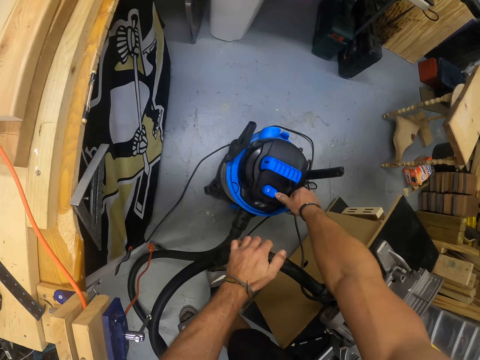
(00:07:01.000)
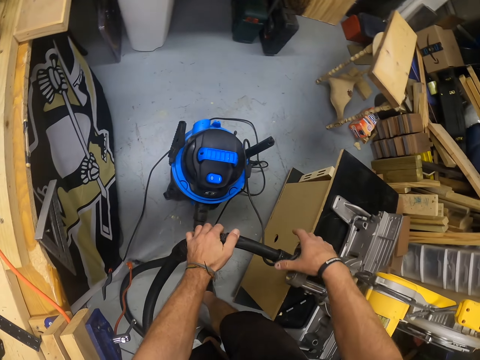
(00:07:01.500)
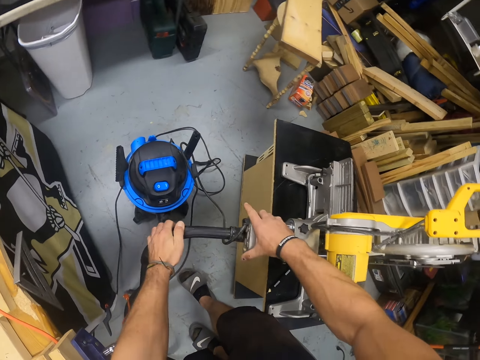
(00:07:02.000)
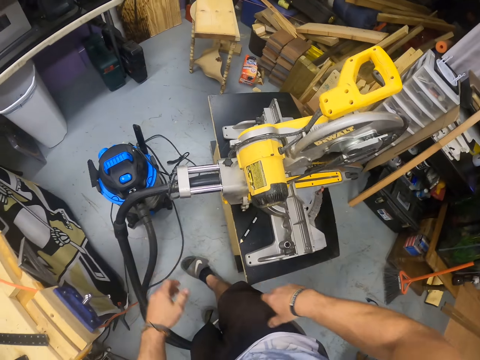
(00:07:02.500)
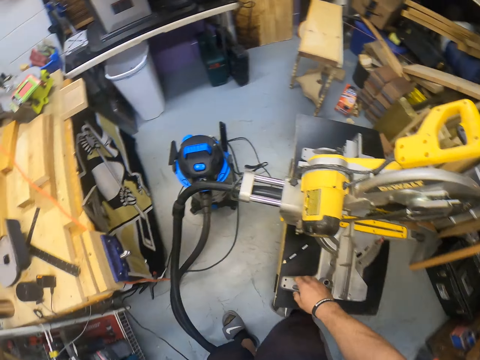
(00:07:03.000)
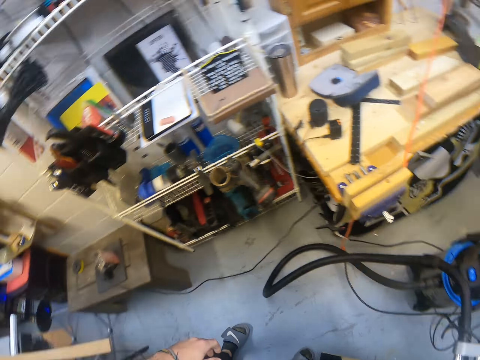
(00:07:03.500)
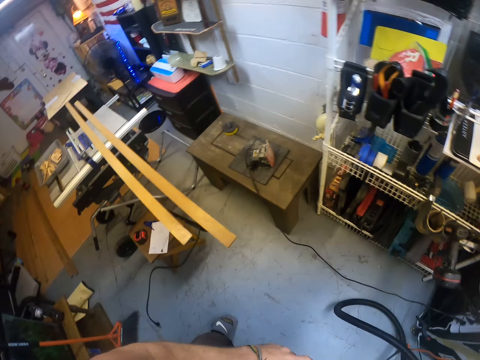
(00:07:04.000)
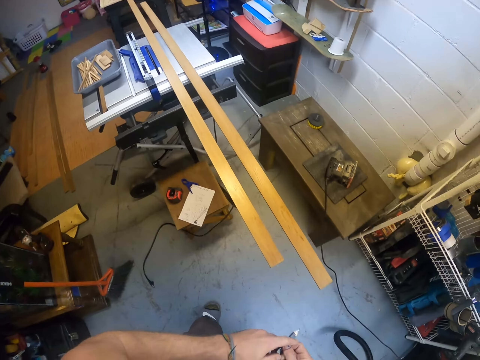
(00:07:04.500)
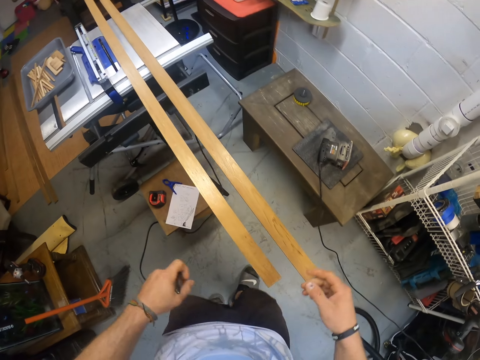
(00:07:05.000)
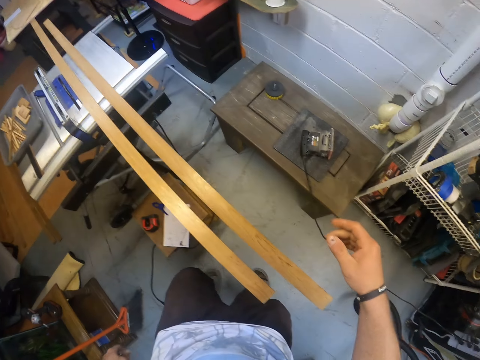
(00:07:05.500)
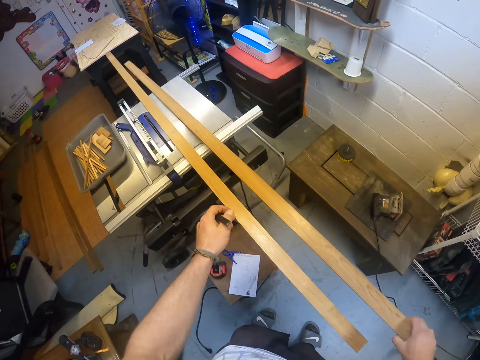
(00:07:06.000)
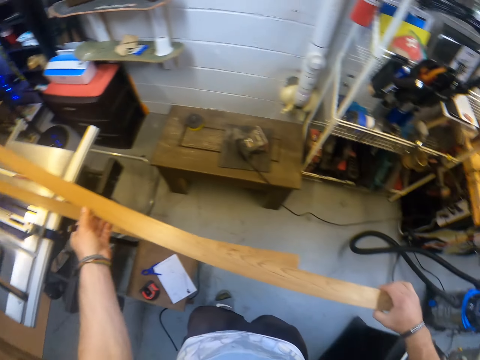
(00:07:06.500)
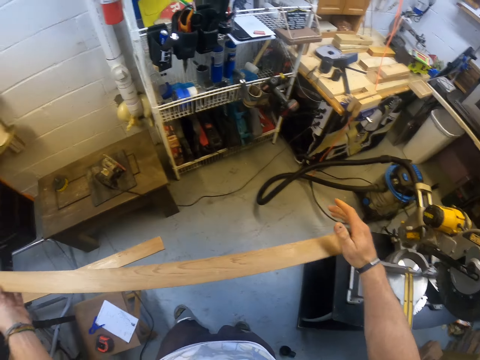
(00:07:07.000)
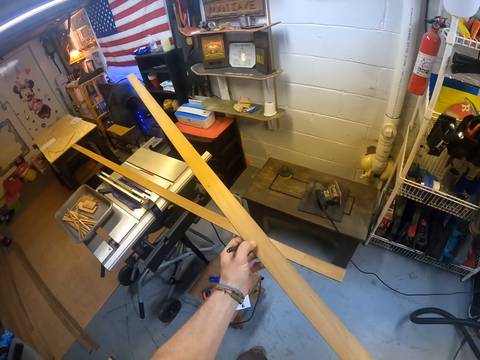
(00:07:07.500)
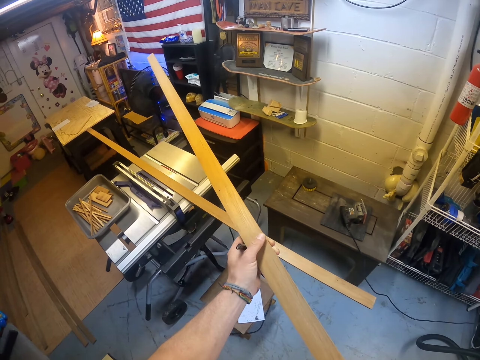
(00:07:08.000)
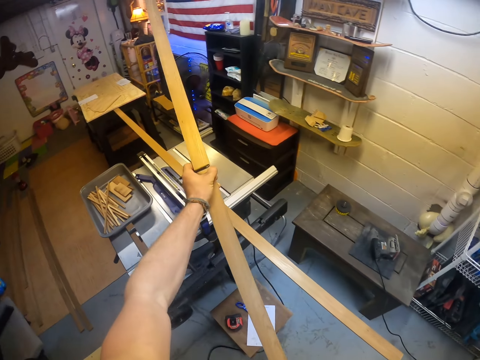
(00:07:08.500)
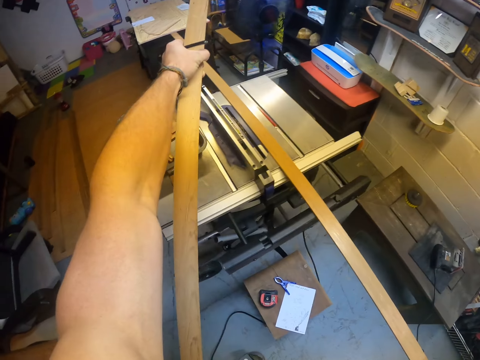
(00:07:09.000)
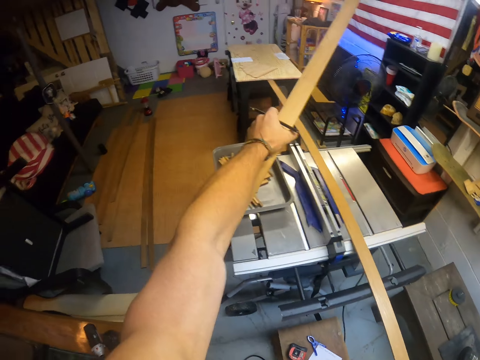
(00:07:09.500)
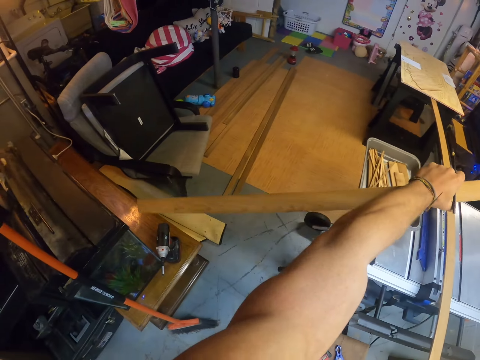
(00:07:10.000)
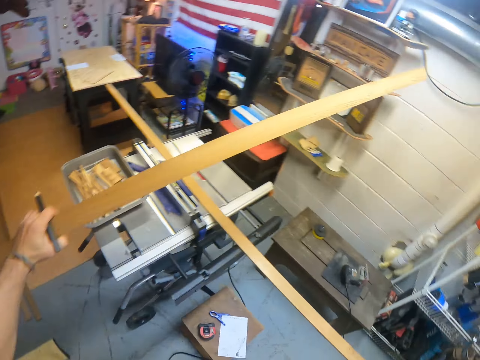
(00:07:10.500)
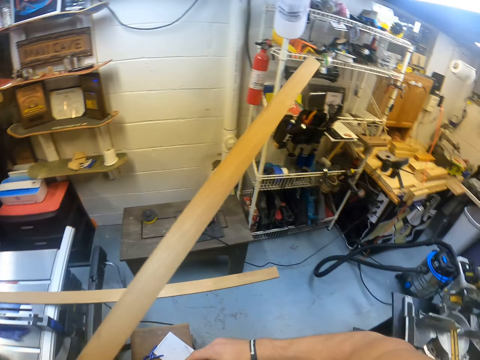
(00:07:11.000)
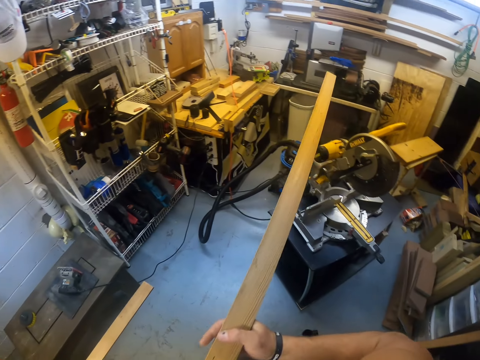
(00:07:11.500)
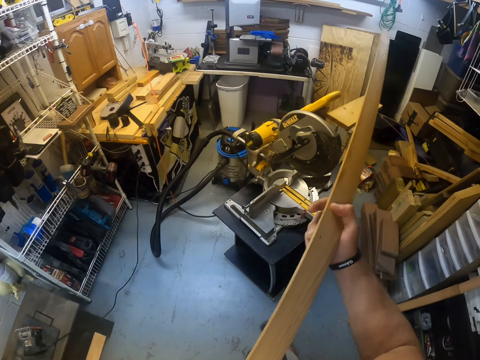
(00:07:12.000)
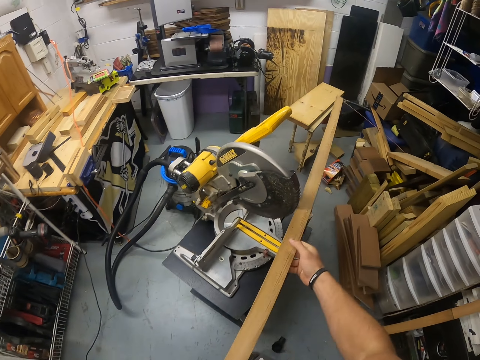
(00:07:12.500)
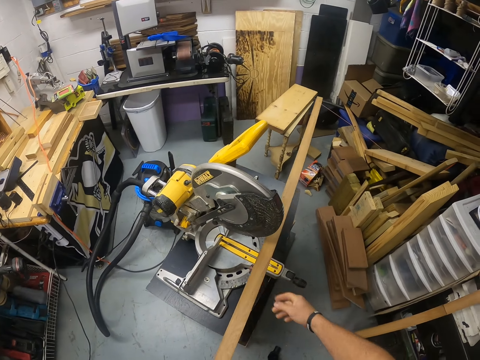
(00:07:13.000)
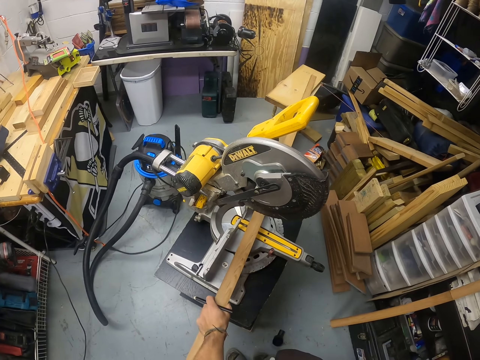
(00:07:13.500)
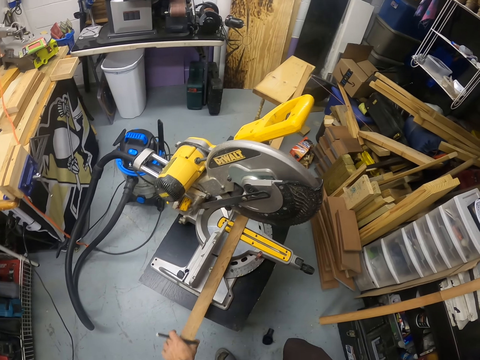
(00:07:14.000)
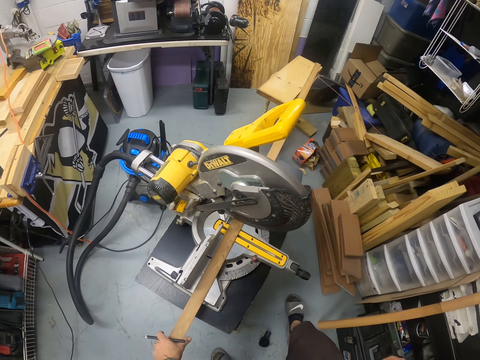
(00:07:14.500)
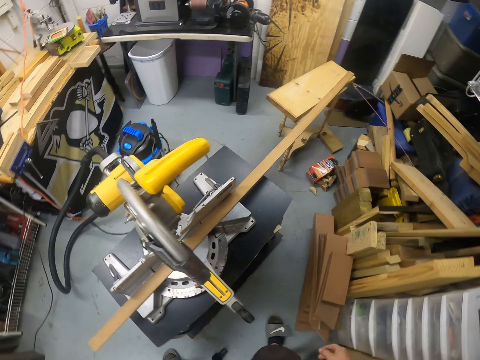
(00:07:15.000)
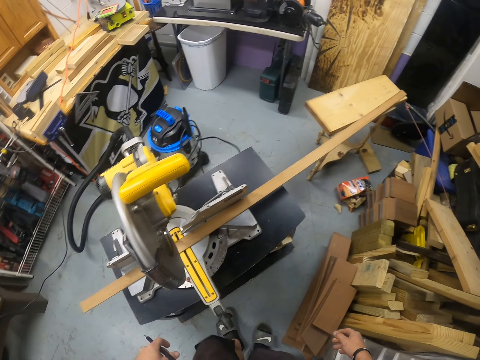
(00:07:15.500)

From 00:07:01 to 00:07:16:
The camera wearer switches the vacuum machine on with his right hand. He places his right hand on the compound mitre saw. He walks around the room. He picks up the pencil from the compound mitre saw table with his right hand. He picks up the plywood or wood from the wood cutting panel table with both hands. He measures the wood. He places the plywood on the compound mitre saw with his left hand.

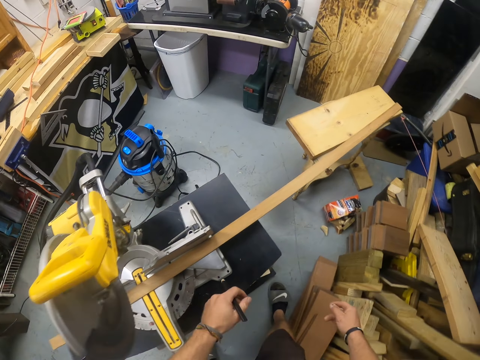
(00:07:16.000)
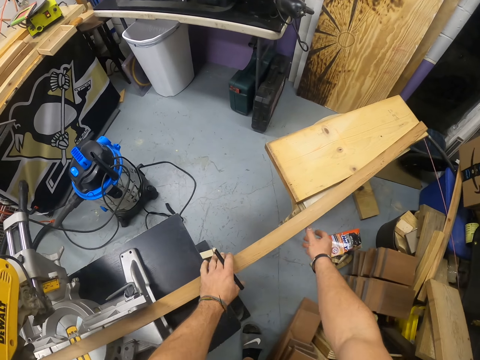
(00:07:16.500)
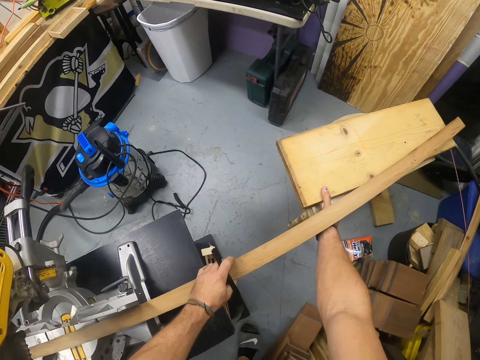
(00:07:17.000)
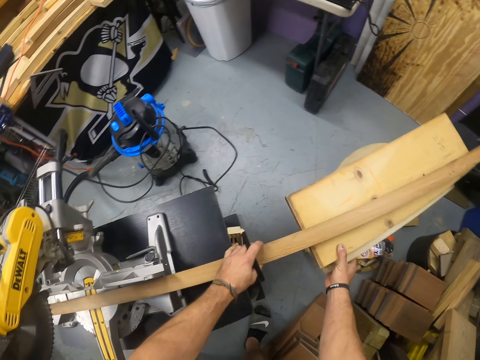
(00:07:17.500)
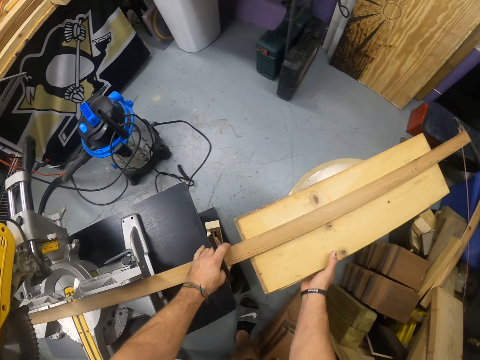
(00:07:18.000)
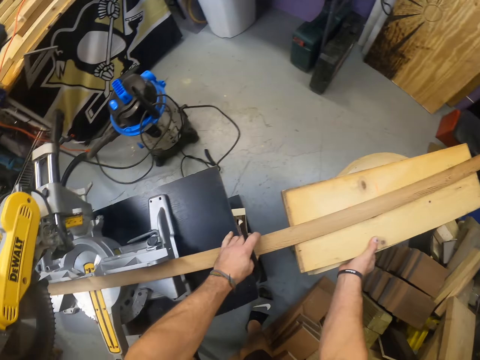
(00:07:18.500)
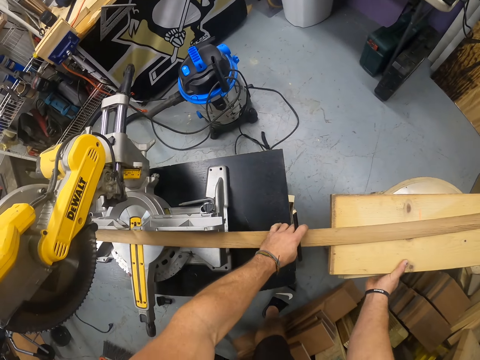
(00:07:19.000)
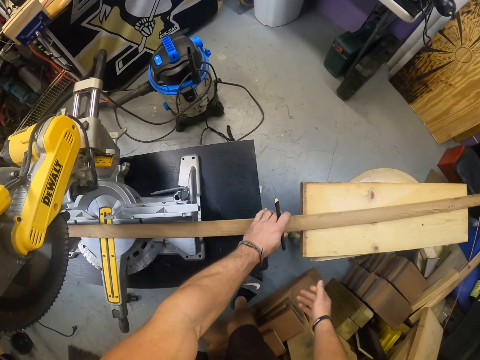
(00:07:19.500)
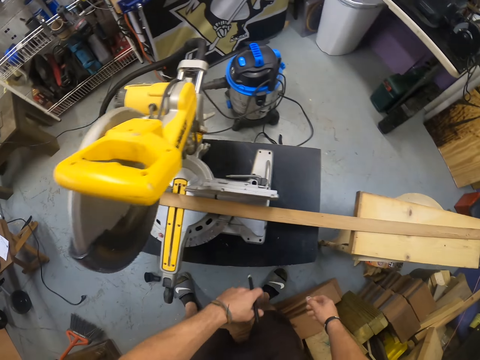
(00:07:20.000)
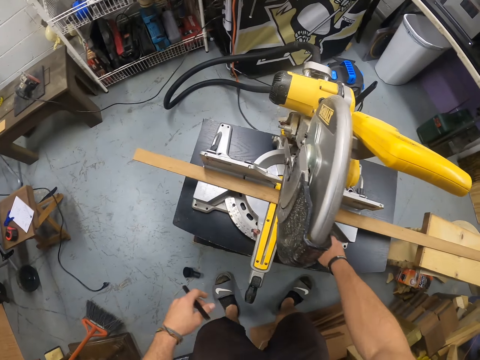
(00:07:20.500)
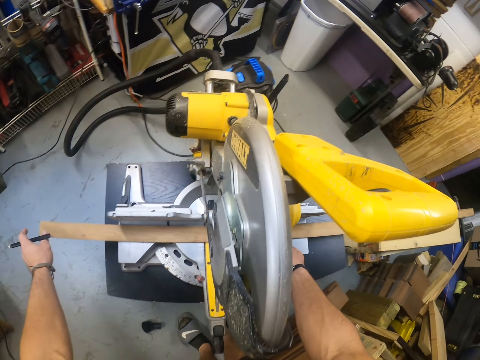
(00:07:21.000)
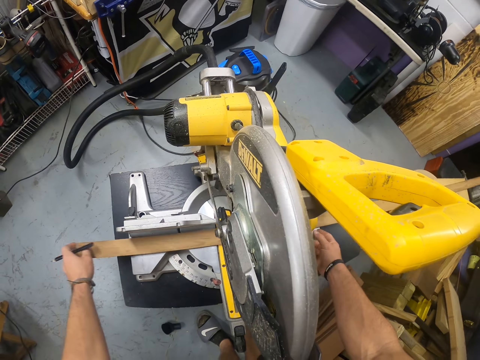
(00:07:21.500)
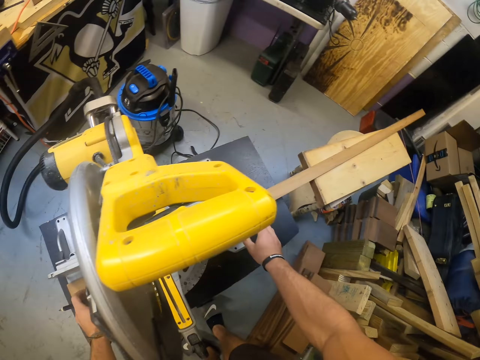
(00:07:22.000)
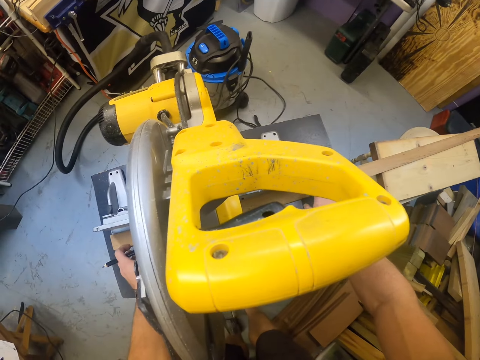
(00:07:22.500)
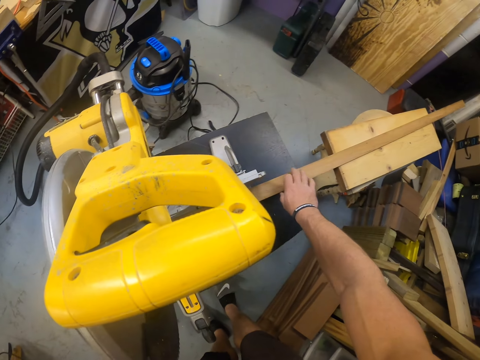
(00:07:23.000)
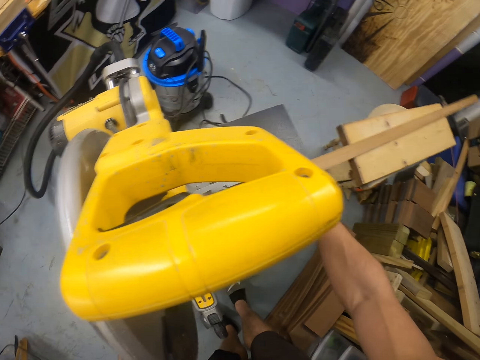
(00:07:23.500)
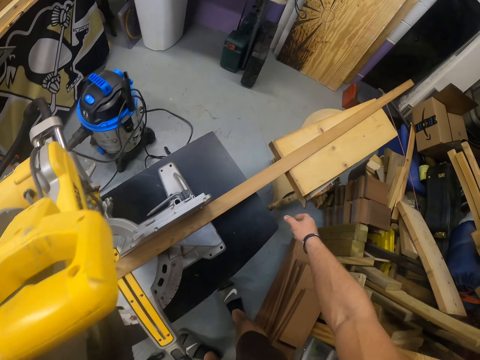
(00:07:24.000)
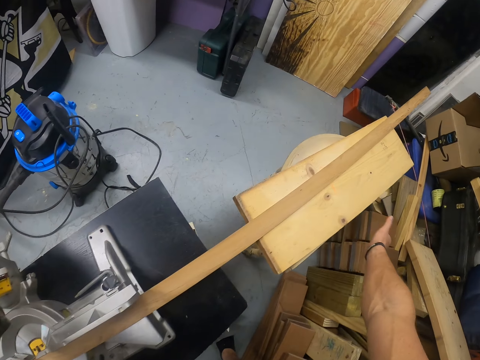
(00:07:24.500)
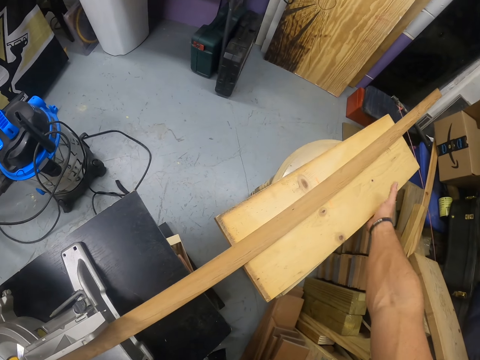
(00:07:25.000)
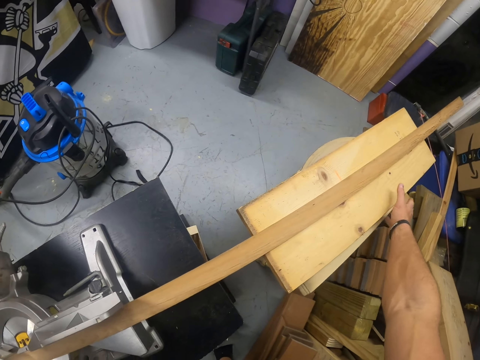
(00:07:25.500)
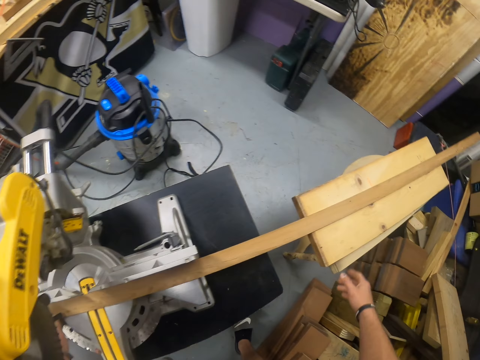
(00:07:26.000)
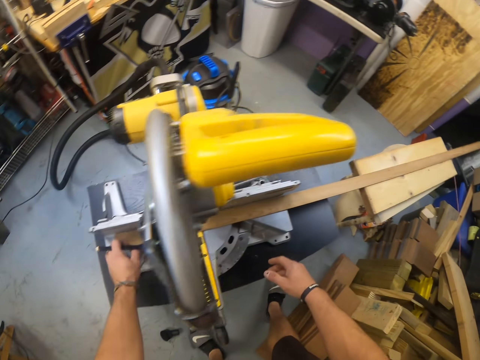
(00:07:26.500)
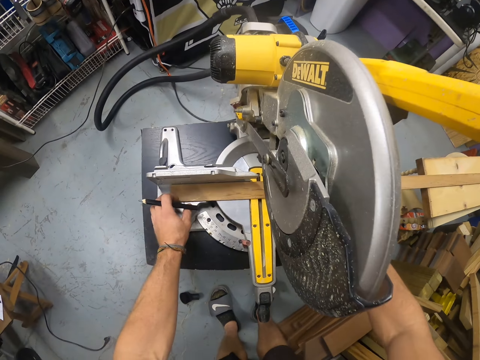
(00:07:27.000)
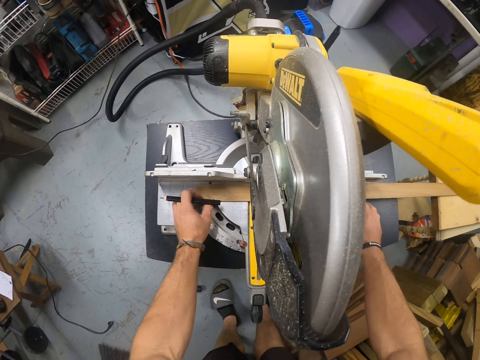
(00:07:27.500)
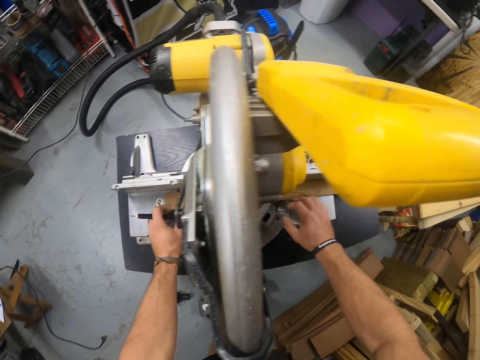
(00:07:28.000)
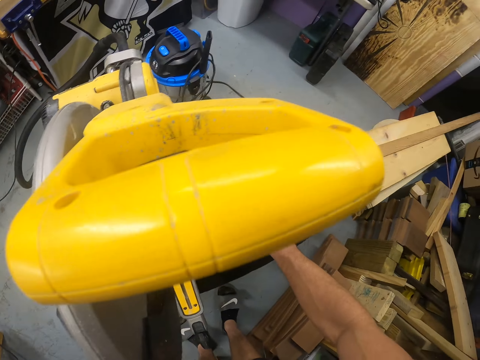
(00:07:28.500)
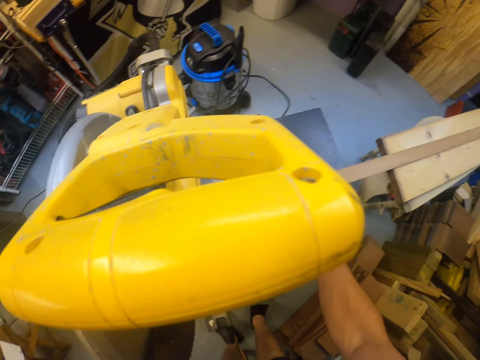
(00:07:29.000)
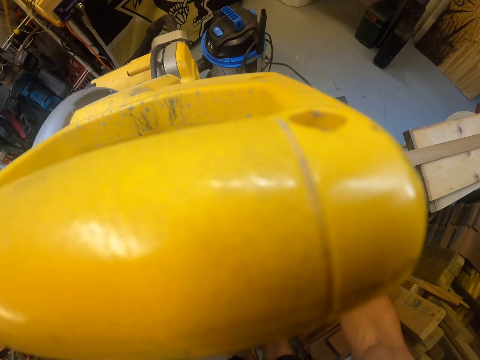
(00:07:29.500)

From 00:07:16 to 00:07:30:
The camera wearer holds the plywood with his left hand. He pulls a stool with his right hand. He adjusts the plywood on the compound mitre saw with both hands.
